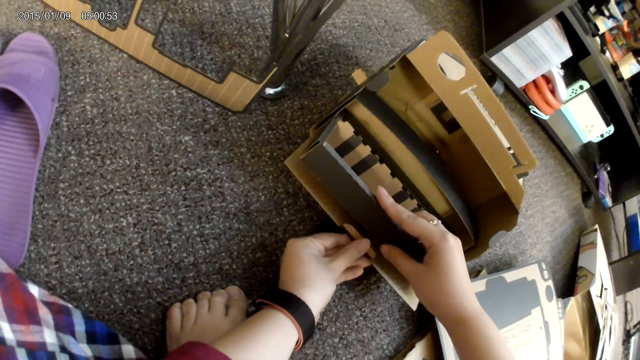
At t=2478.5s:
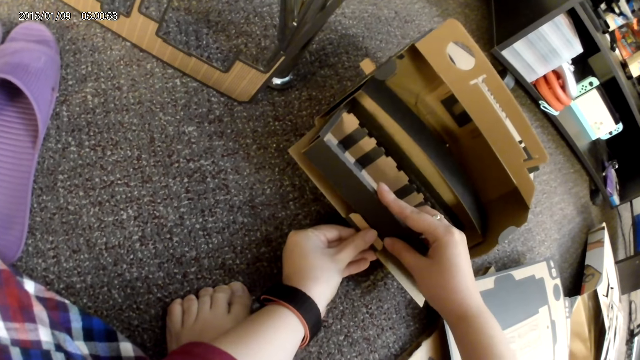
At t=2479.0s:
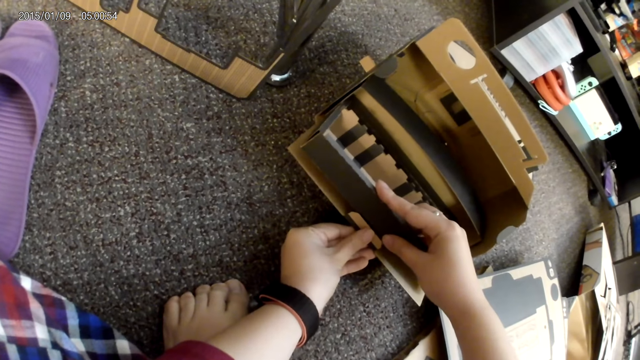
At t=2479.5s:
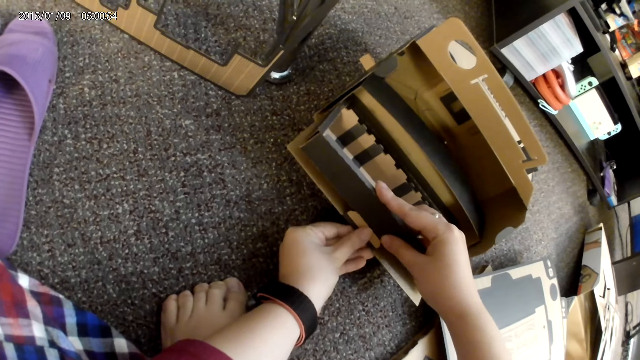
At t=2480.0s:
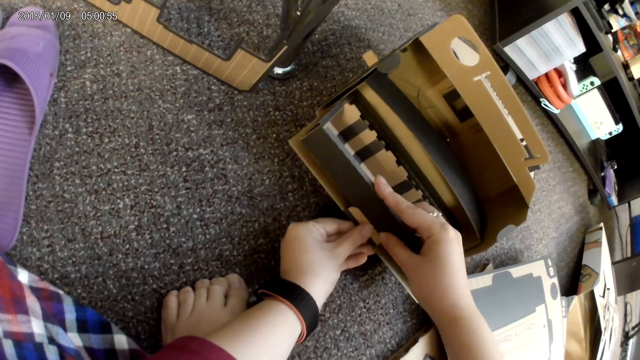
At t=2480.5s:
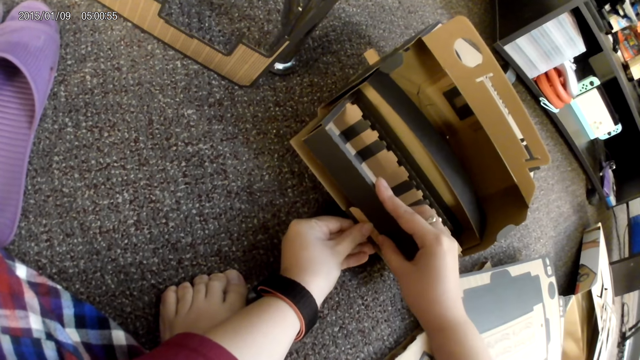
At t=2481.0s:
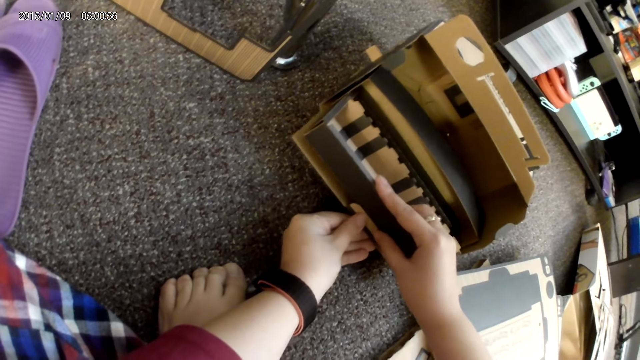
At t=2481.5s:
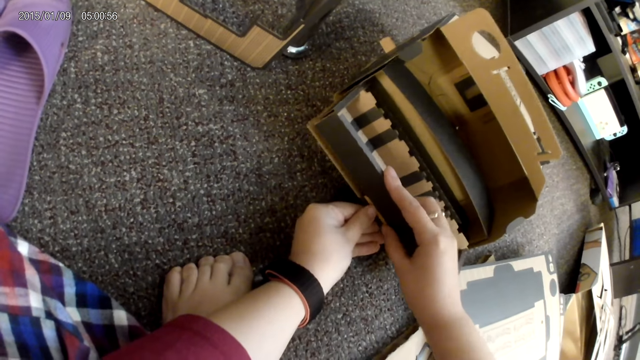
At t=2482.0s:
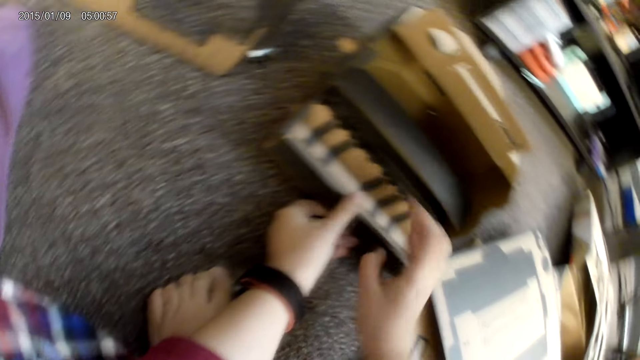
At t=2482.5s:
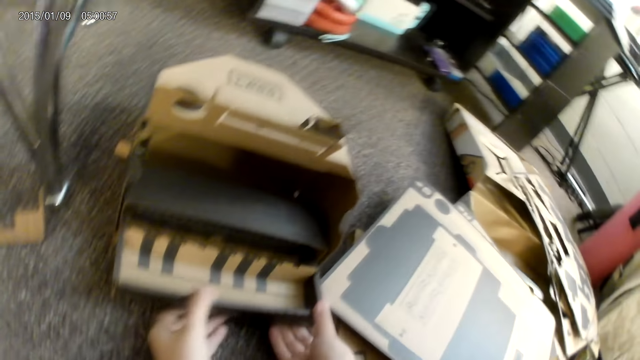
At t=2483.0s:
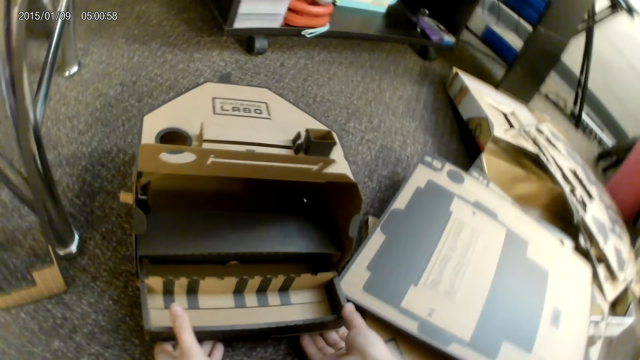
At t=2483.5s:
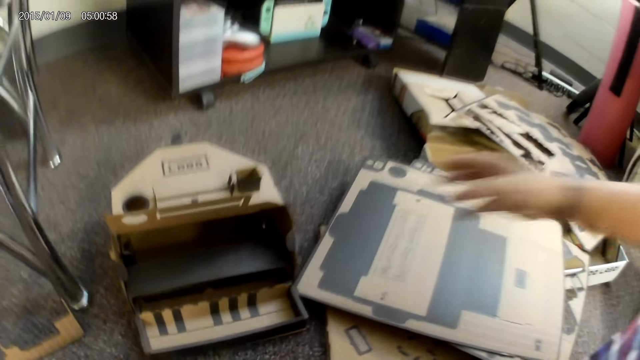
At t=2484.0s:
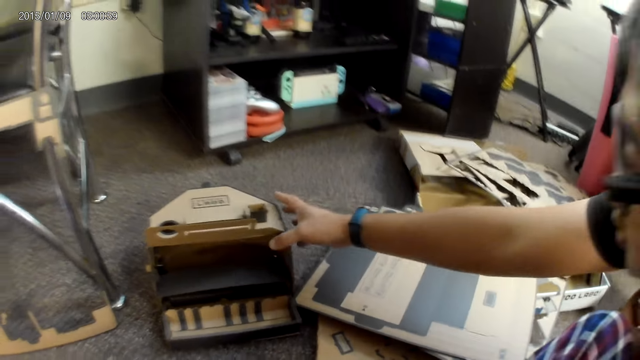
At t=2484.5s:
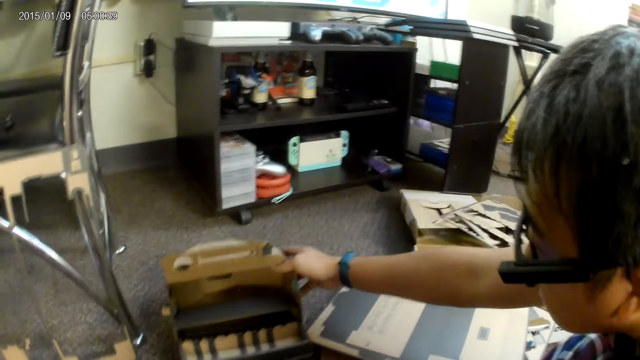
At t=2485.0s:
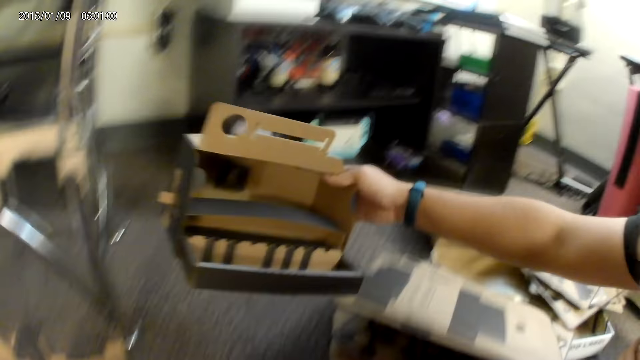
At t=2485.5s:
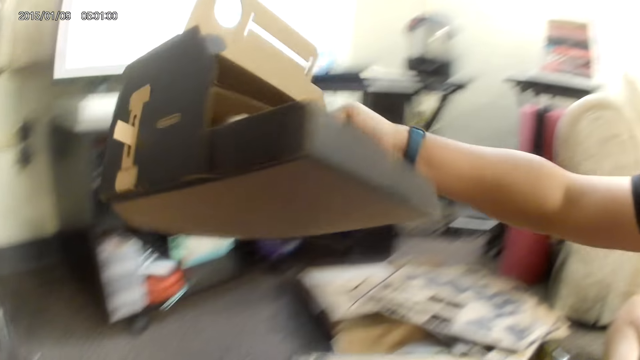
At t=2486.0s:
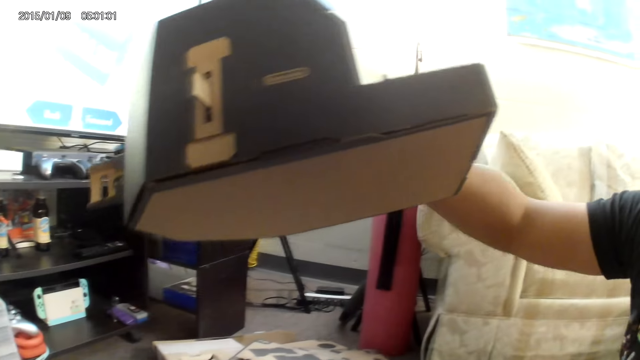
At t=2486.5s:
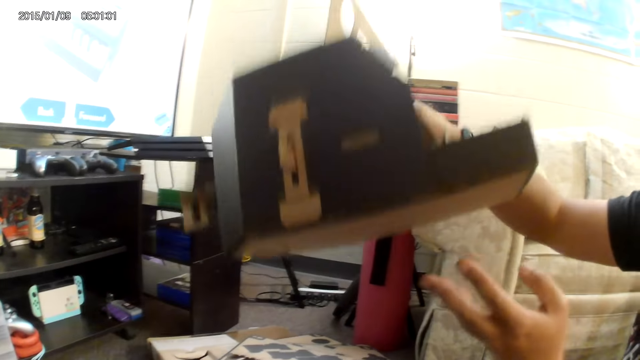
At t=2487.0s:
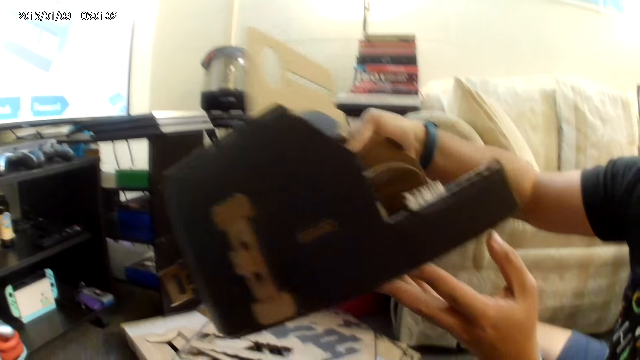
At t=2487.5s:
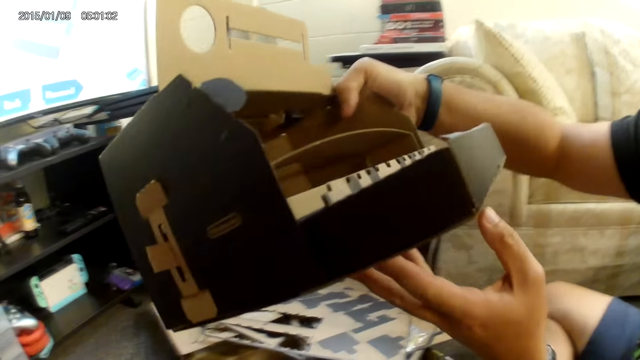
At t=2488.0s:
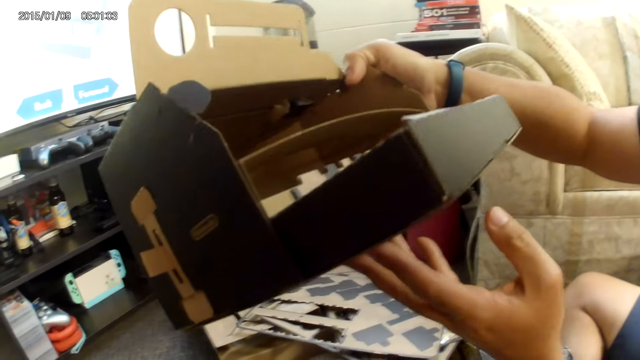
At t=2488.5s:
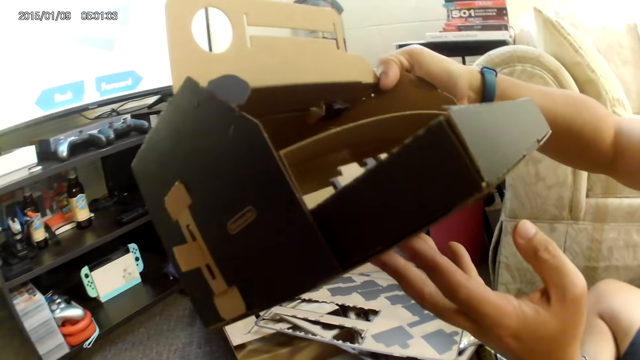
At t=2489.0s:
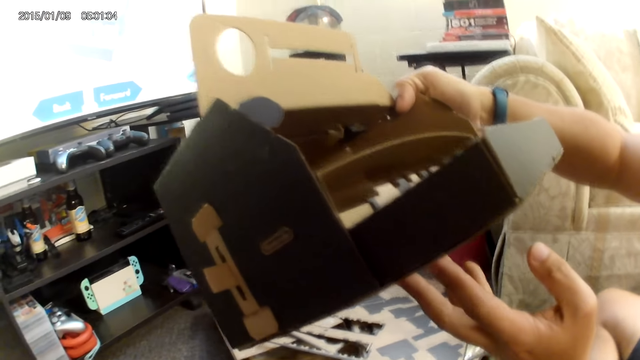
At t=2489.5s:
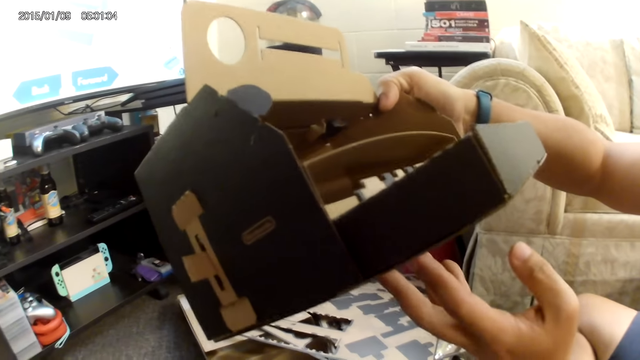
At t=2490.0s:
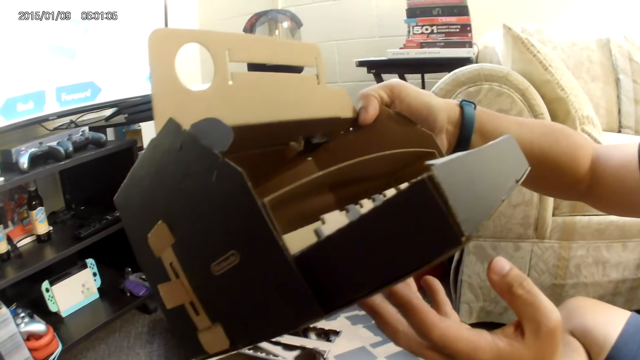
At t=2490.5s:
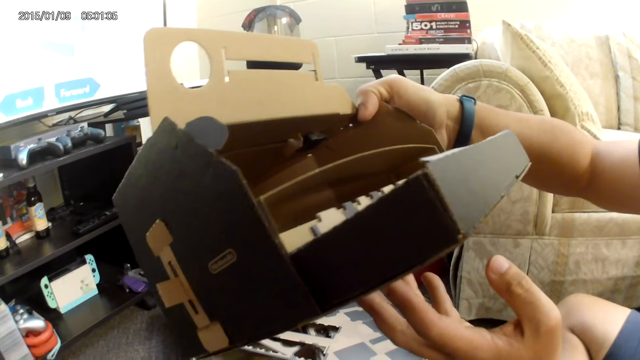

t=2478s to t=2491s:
A man picks up the box. He carries the cardboard from the ground with his right hand. The man converses with the camera wearer. The man holds the cardboard up with both hands. The camera wearer looks at the box.

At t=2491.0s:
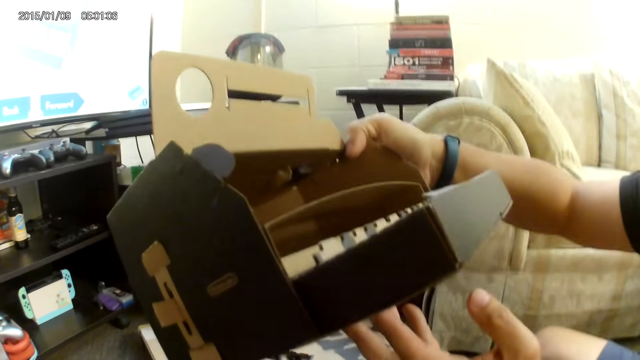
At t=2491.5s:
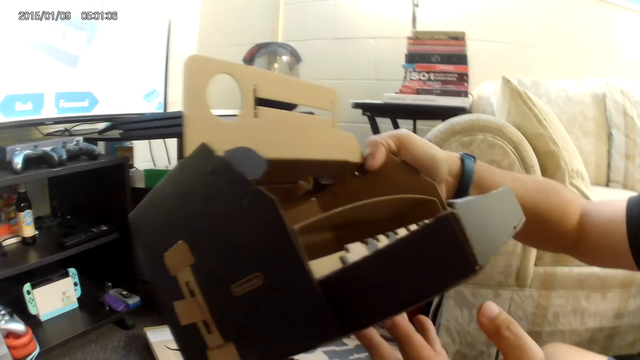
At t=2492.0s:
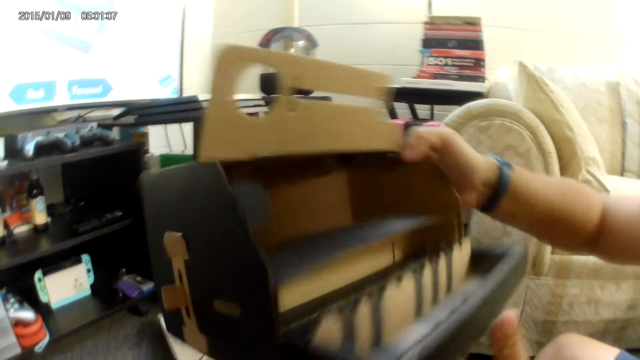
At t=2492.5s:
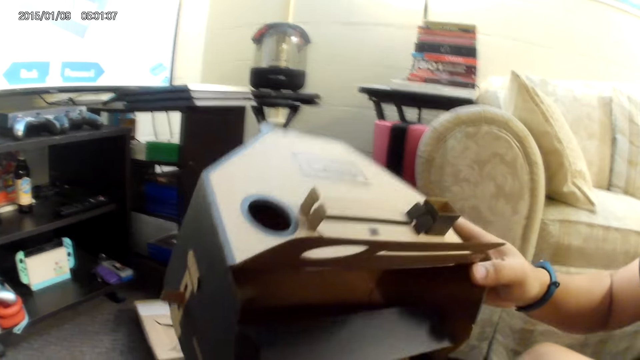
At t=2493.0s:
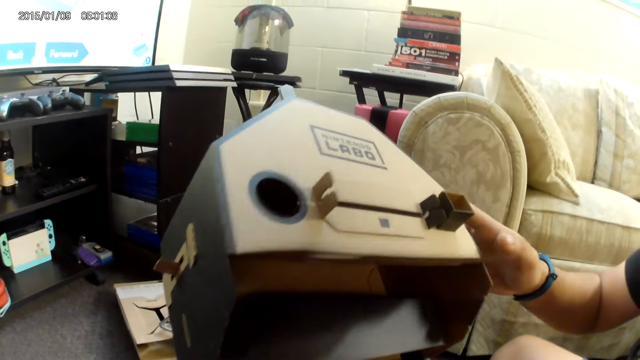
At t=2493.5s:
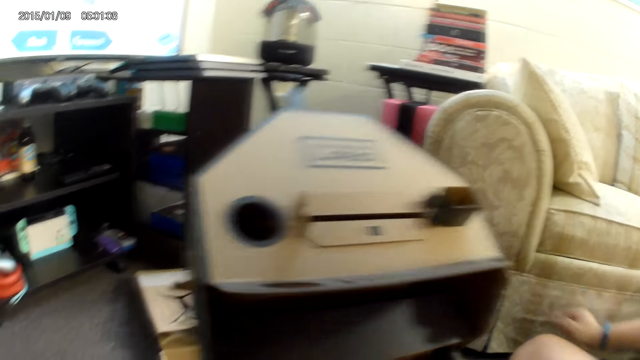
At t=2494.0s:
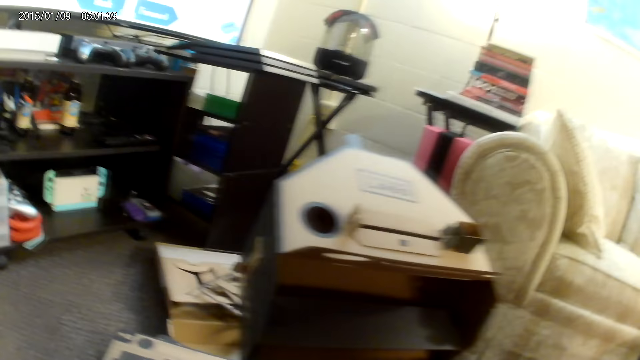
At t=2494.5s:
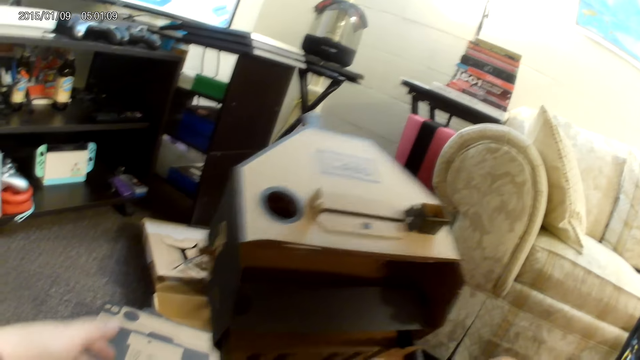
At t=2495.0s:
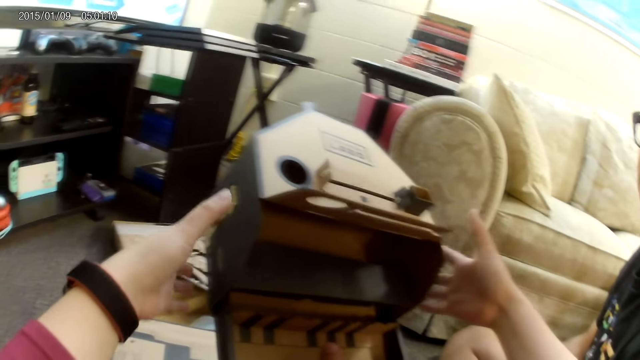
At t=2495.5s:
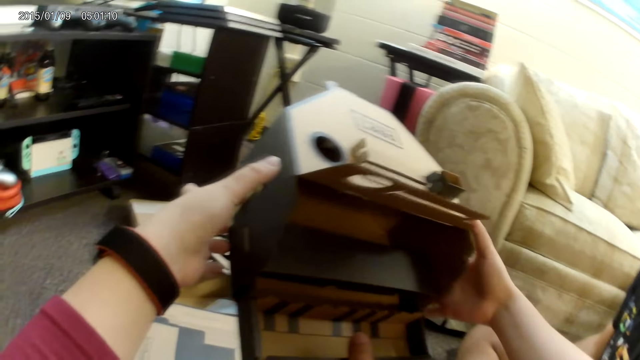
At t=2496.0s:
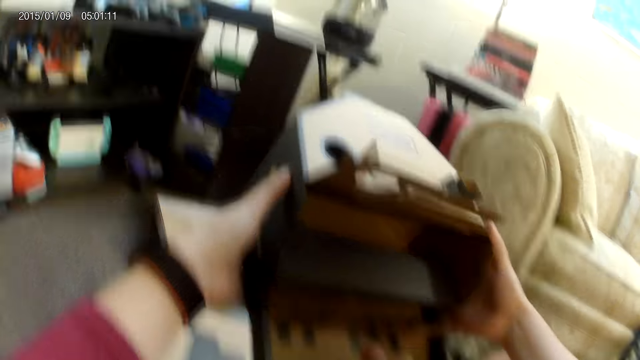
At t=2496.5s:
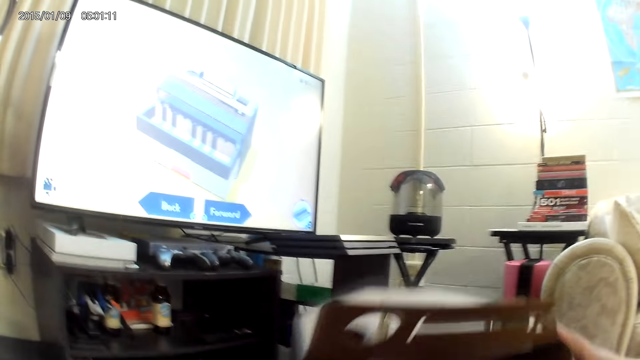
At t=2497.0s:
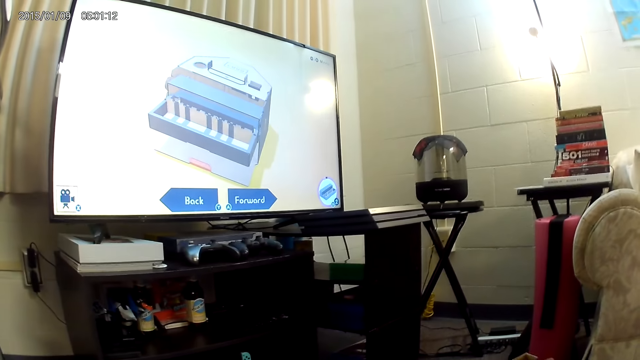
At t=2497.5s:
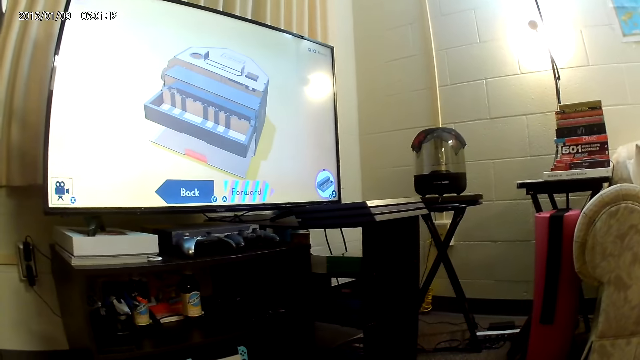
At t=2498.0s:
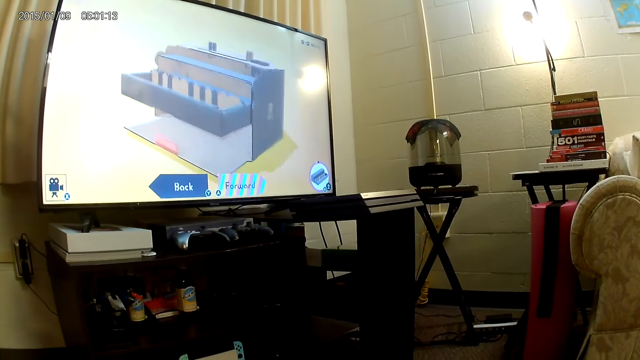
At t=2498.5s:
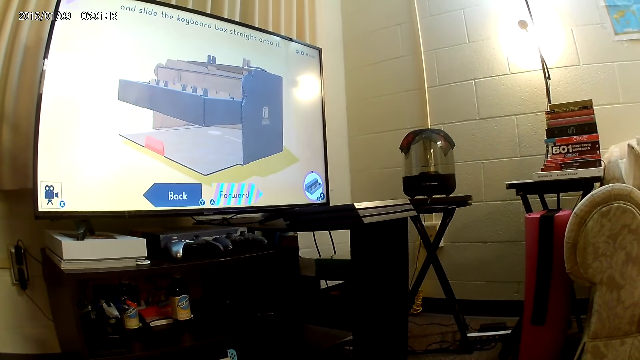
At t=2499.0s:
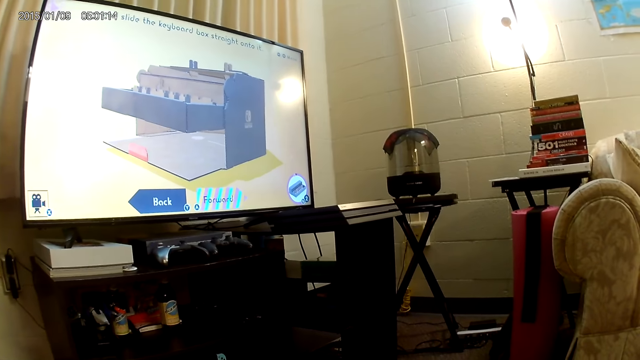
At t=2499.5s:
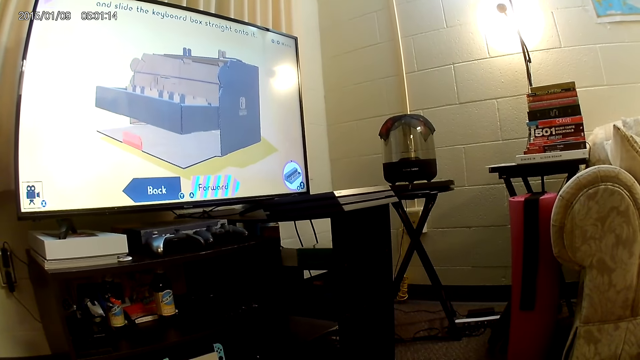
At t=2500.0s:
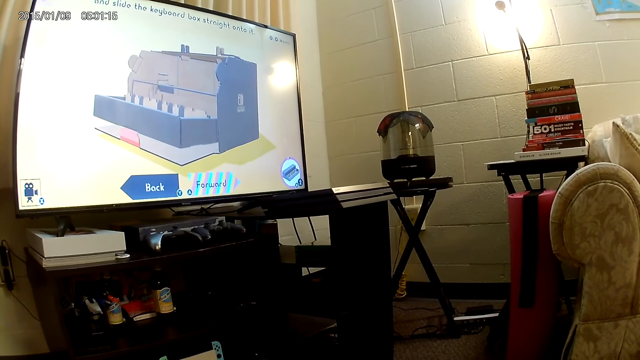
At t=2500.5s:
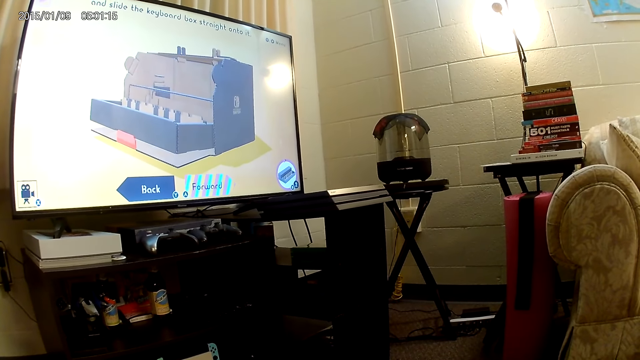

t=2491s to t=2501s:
The camera wearer converses with a man. The man holds the box. The camera wearer collects the cardboard from the man with both hands.
